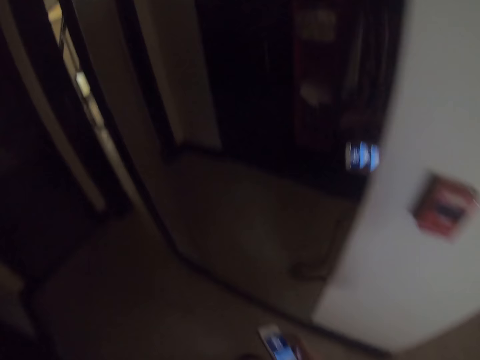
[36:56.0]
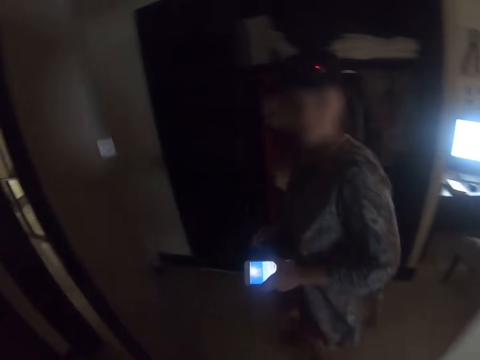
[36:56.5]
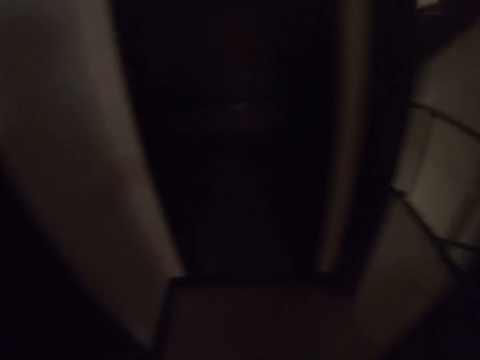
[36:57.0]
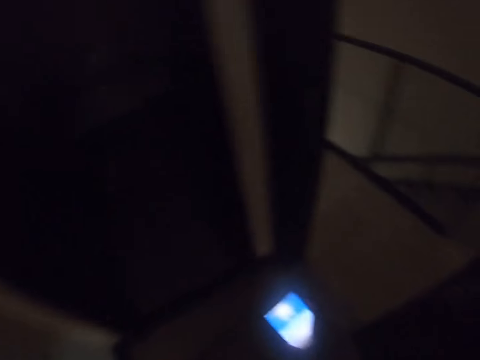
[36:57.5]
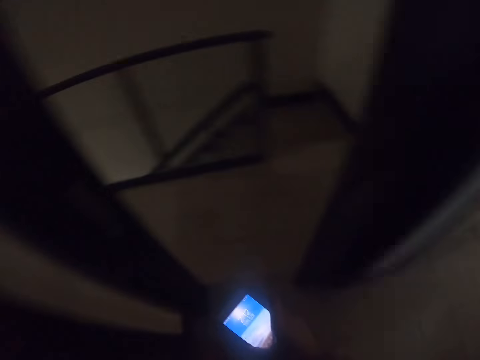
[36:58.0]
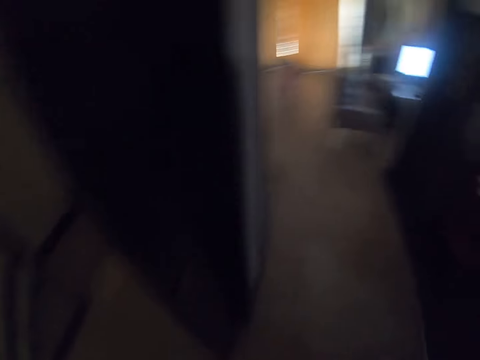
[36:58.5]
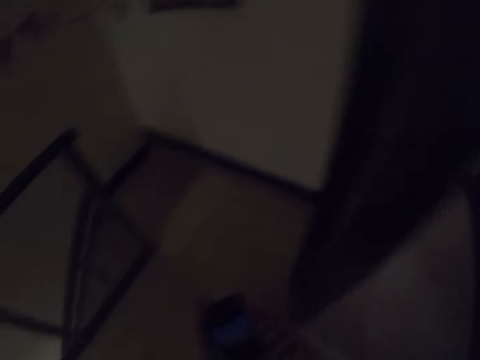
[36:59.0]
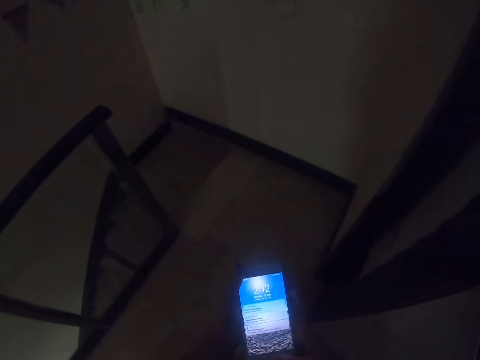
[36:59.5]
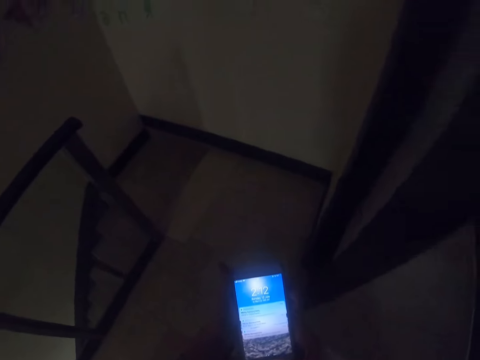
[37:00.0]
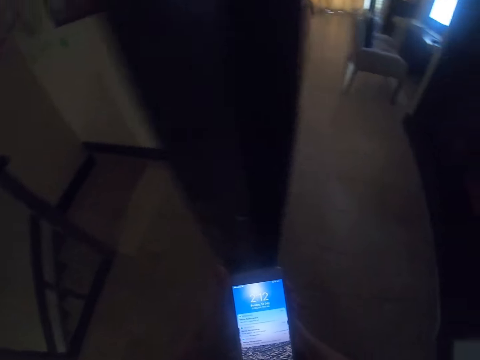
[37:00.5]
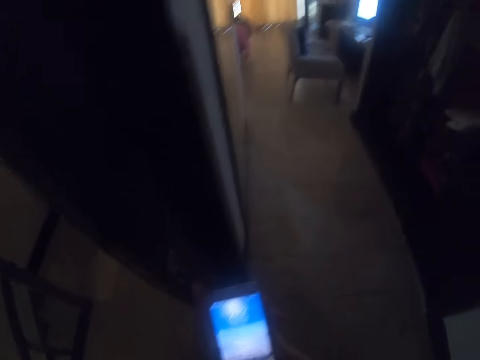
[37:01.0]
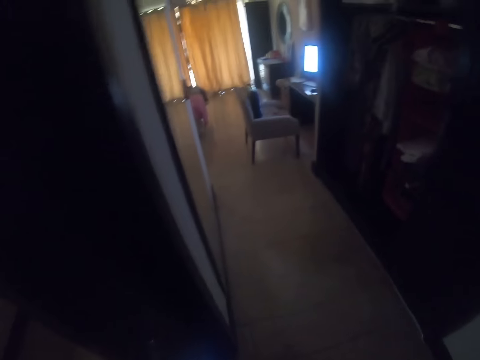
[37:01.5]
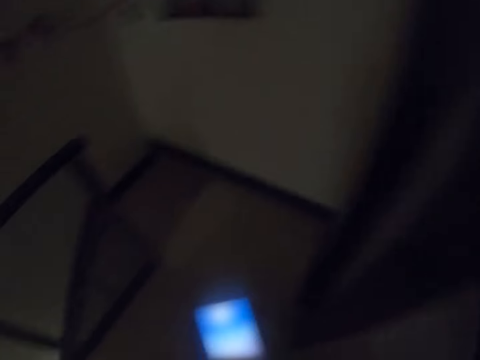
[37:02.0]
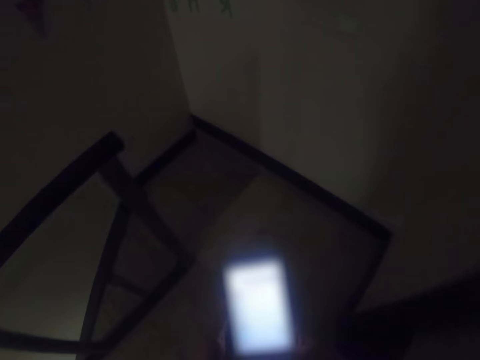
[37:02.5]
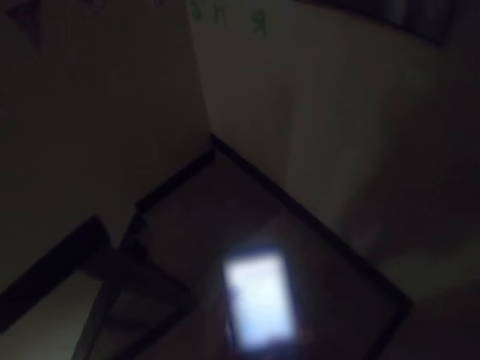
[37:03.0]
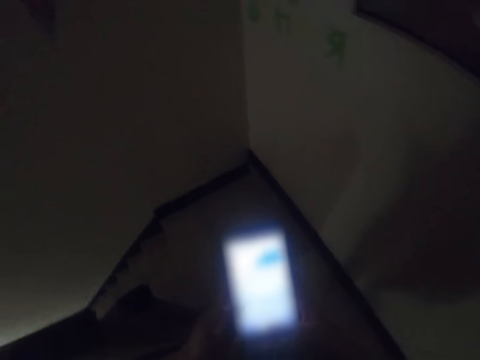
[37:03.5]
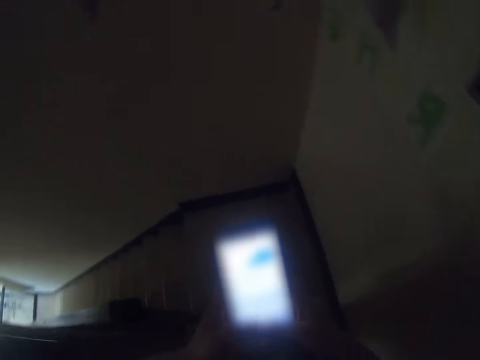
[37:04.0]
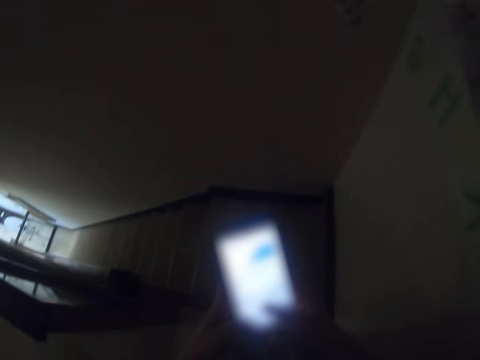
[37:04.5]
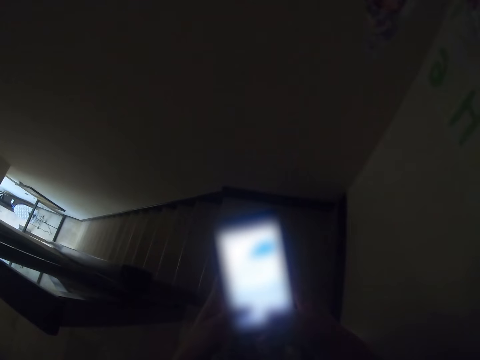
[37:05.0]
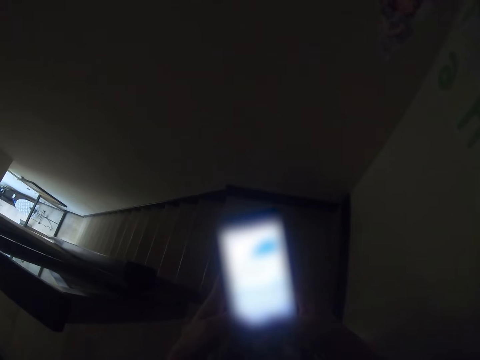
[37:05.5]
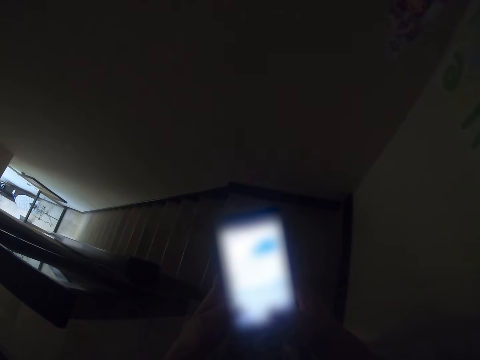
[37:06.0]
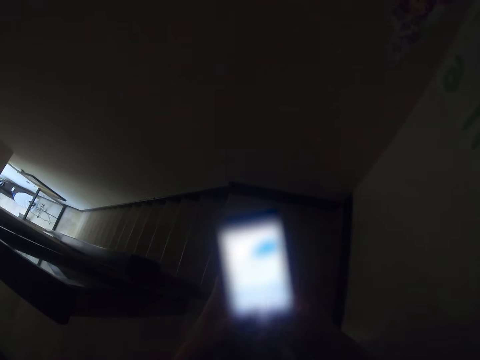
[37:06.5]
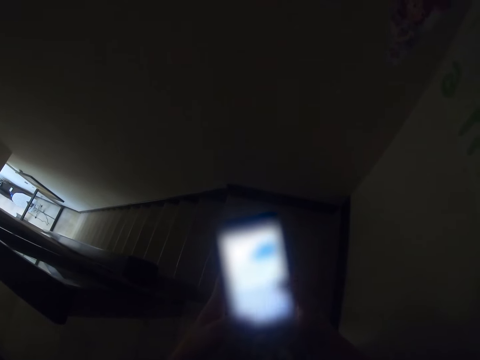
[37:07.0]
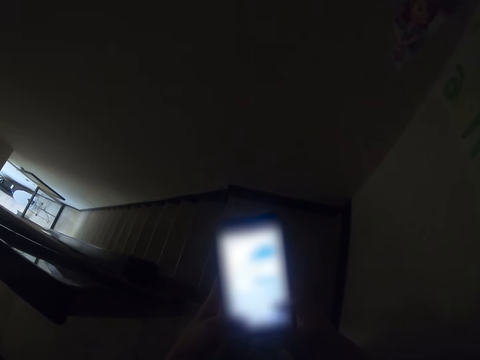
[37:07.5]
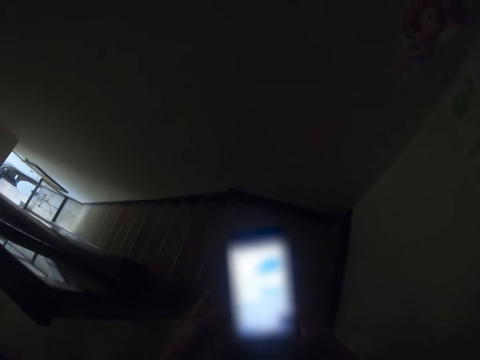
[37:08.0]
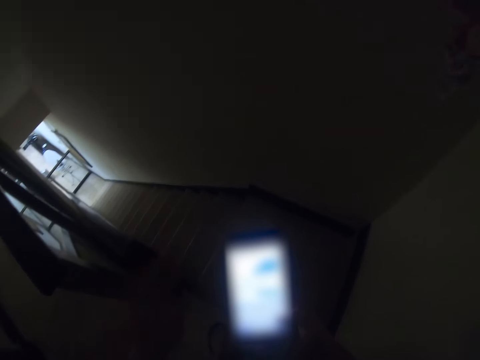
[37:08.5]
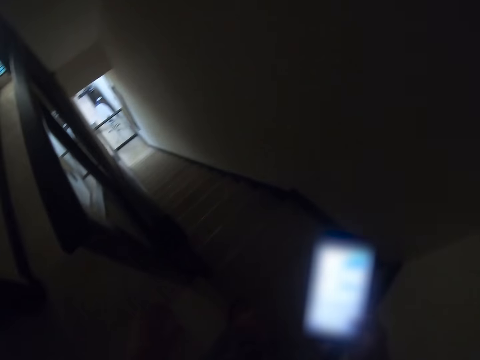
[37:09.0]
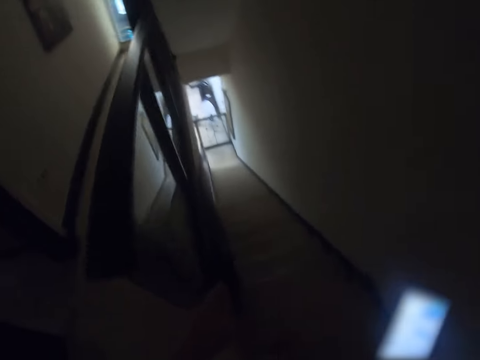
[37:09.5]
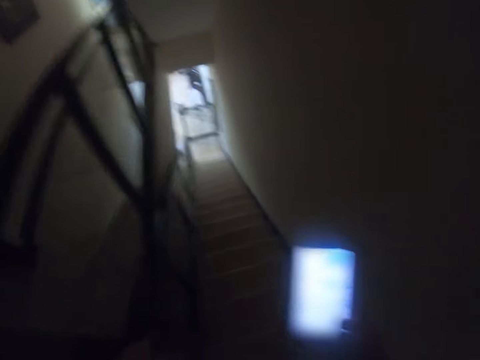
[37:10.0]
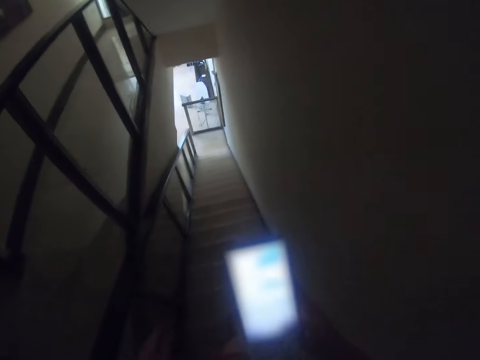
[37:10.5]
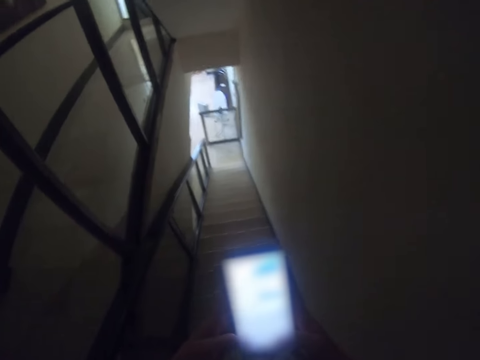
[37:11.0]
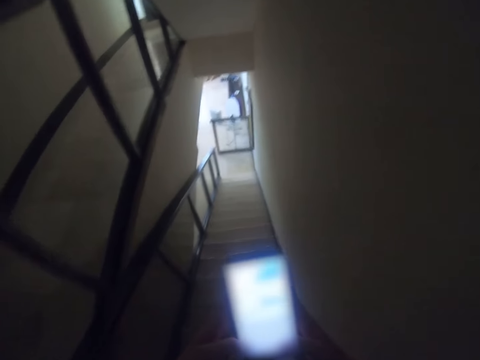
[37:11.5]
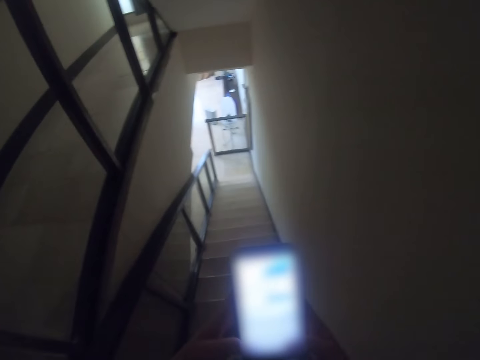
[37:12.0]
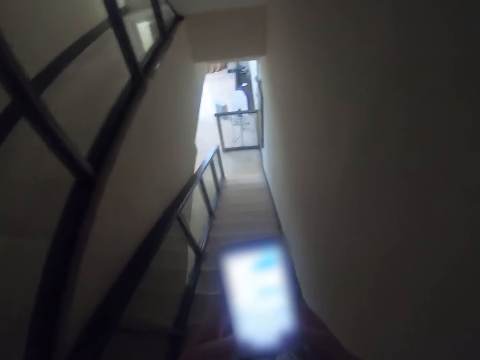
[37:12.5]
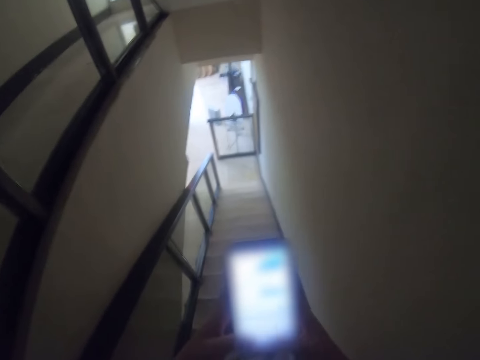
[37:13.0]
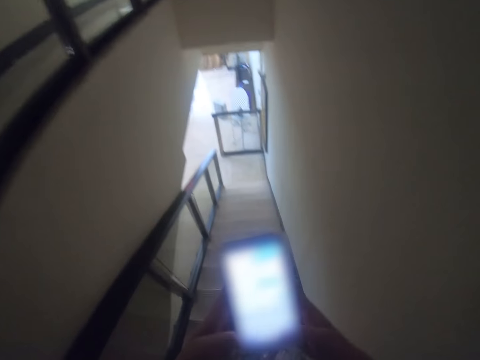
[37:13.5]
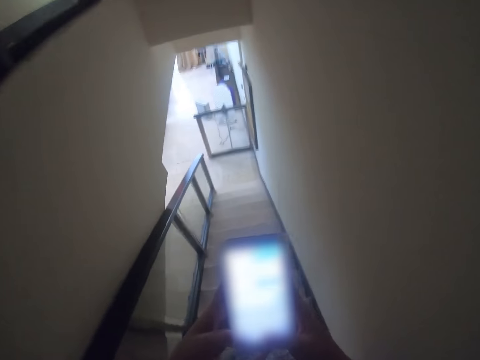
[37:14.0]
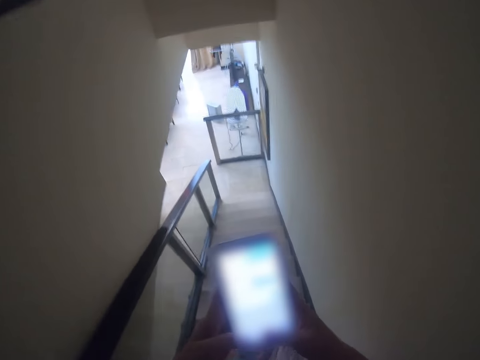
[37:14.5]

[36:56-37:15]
The camera wearer walks around. They put off the phone. They use the phone. They walk around. They use the phone. They move the hand. They step down the stairs.

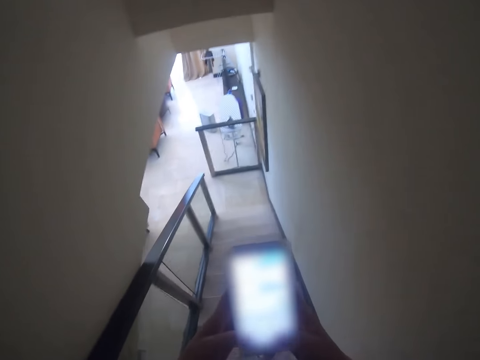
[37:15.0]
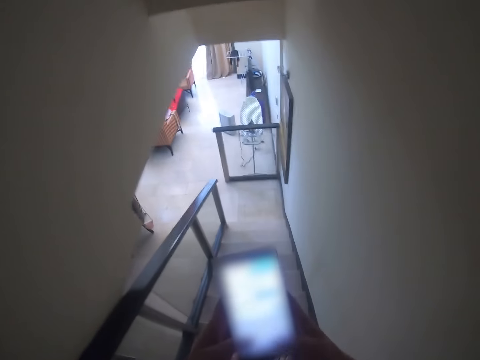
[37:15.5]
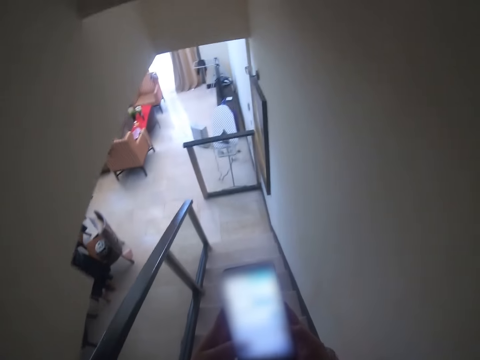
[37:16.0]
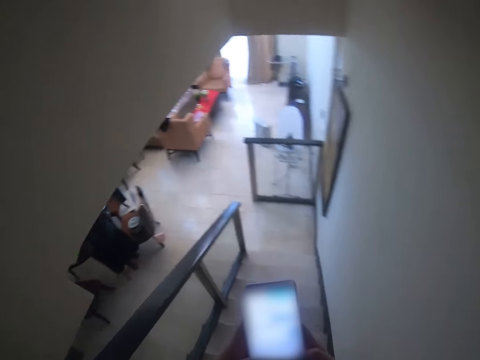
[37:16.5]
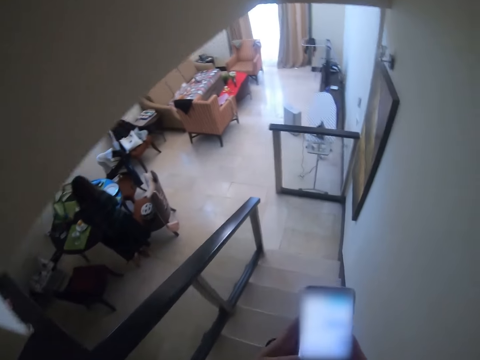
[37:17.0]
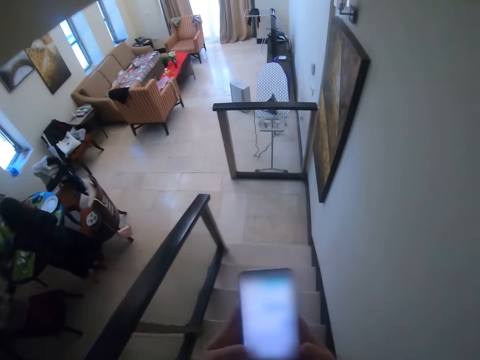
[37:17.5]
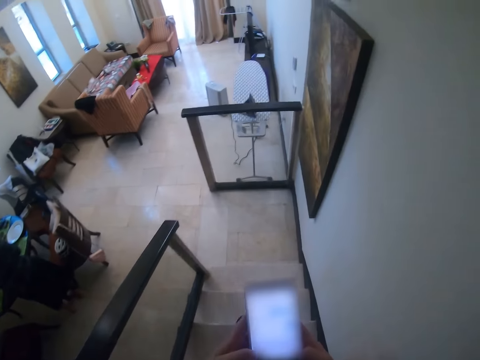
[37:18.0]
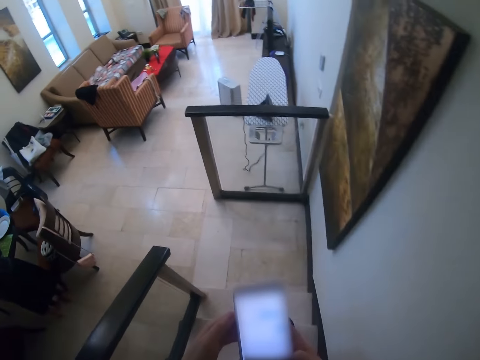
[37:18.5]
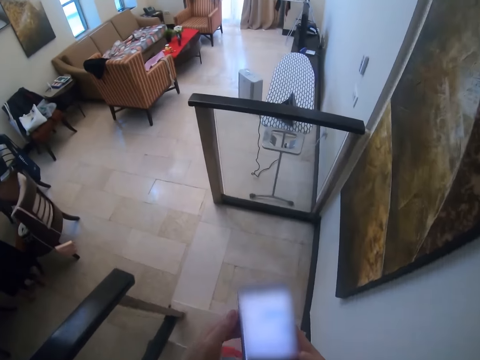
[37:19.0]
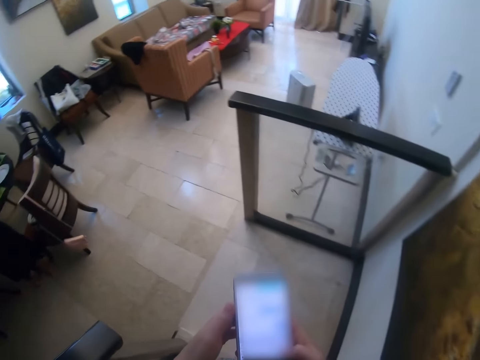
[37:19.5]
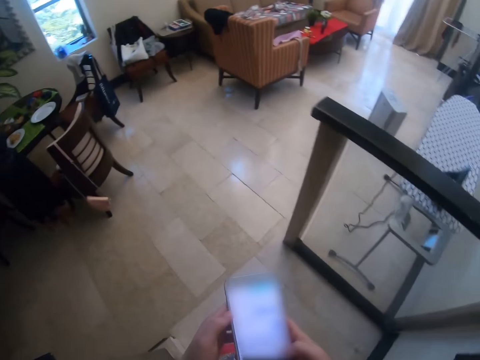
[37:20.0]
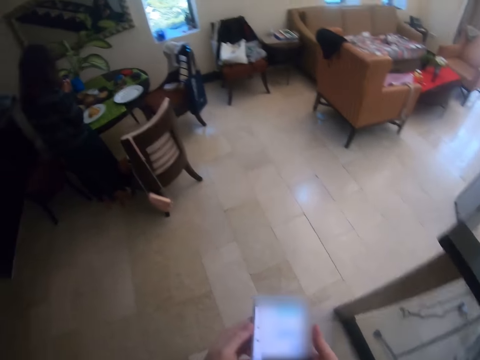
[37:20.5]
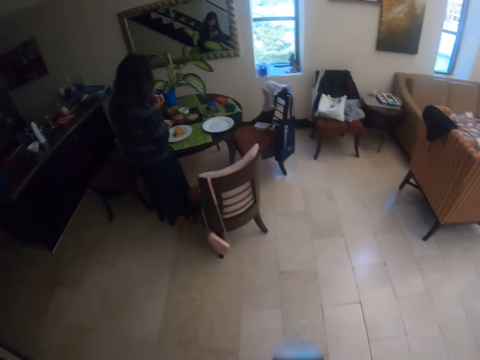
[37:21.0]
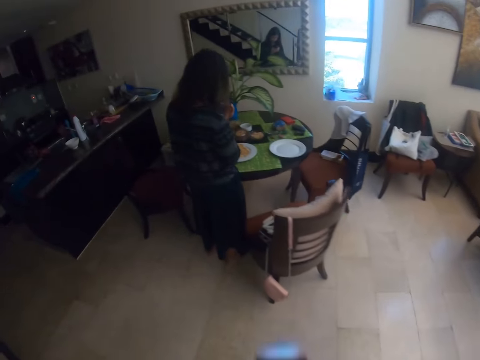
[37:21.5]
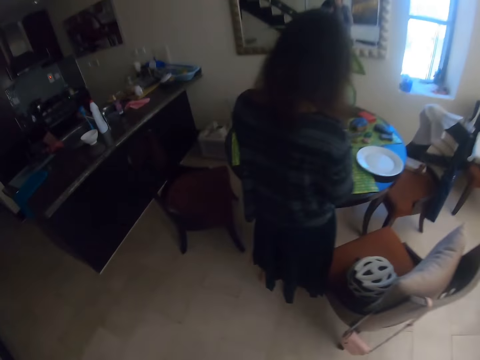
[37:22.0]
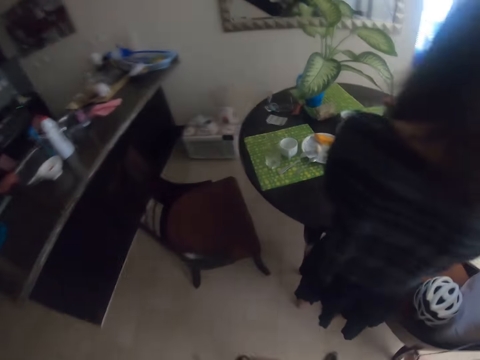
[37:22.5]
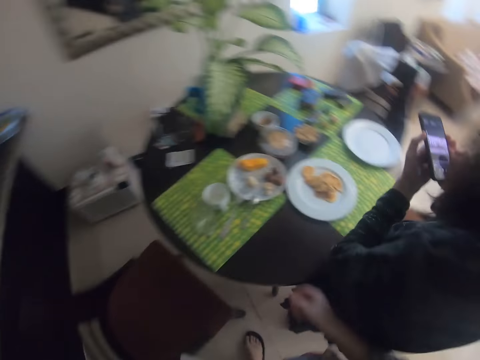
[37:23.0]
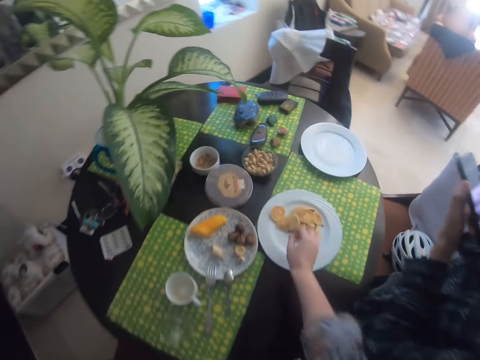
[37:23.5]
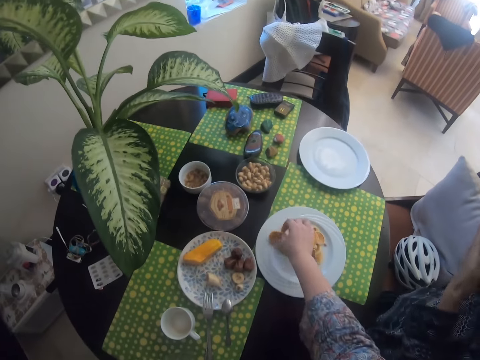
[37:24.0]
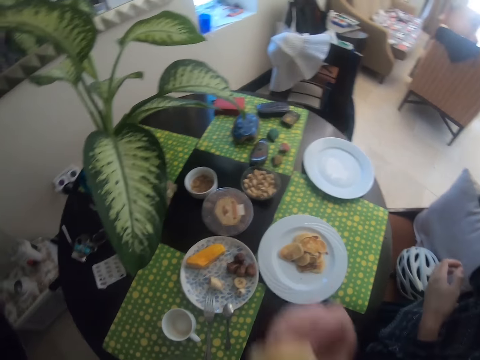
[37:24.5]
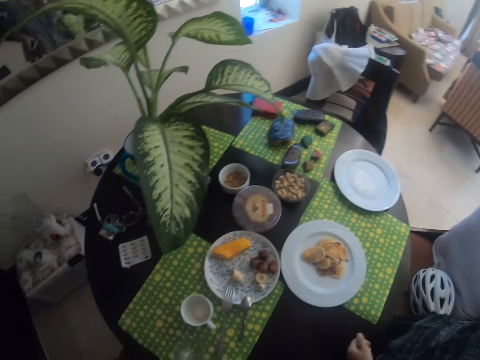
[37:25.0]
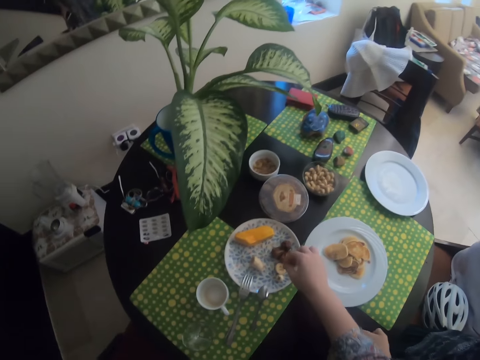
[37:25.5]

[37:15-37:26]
The camera wearer picks food or fries from the plate. They eat the fries.
